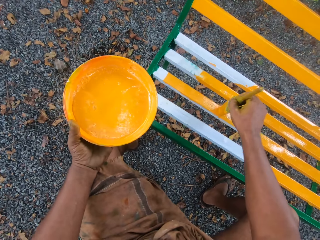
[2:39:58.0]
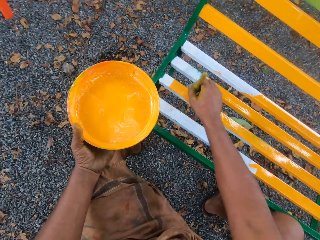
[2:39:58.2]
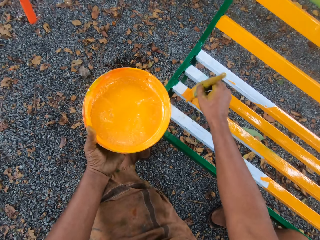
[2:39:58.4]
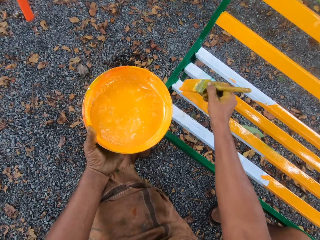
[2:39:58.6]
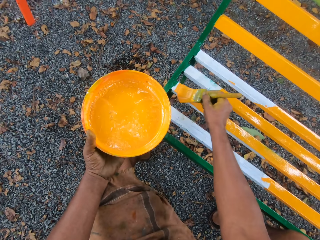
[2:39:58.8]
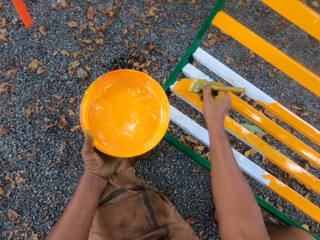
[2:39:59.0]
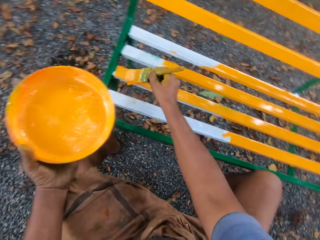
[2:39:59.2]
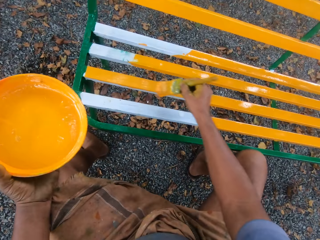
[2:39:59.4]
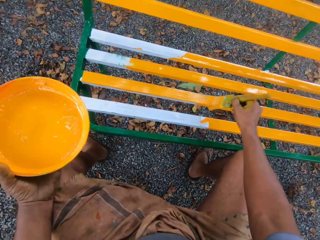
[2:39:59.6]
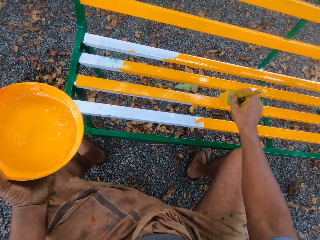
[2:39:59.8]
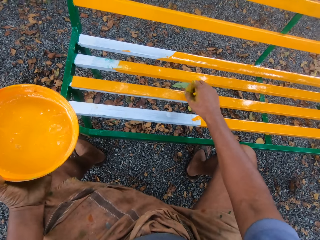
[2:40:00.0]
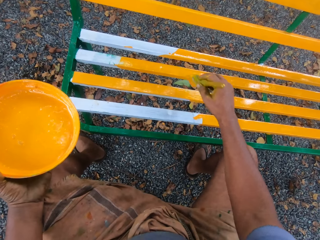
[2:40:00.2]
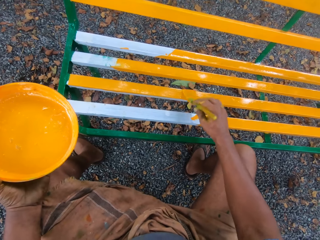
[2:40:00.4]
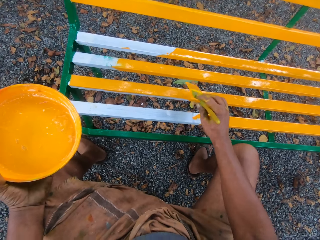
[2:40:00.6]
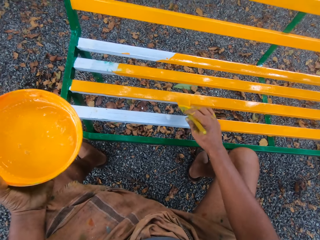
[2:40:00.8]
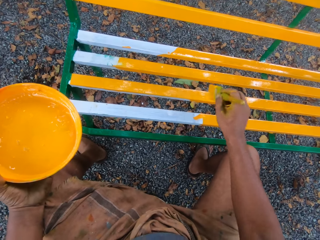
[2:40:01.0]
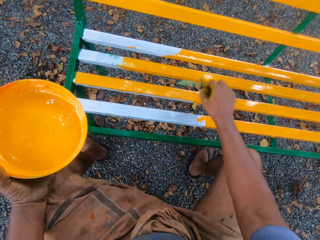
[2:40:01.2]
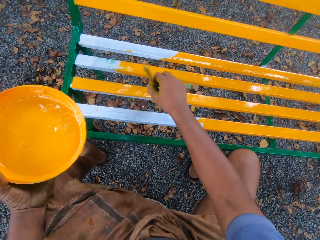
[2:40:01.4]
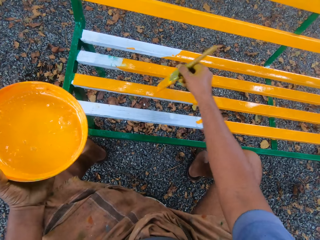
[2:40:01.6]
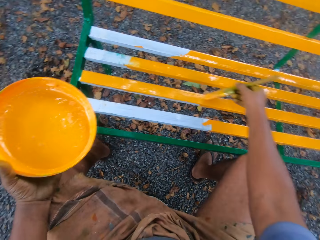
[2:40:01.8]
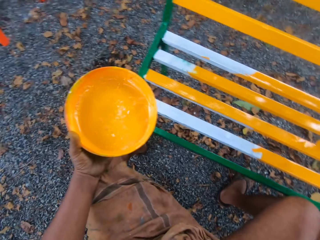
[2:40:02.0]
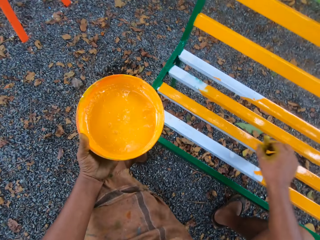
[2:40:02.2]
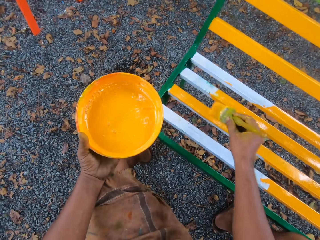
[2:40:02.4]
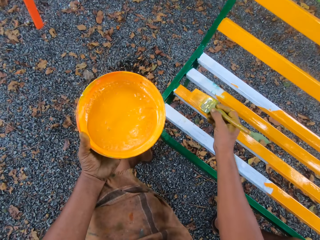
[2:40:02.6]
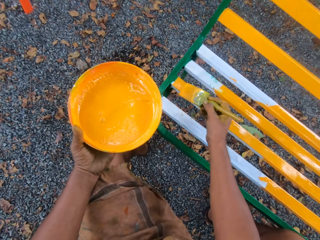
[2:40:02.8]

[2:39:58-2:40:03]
The camera wearer paints the chair.

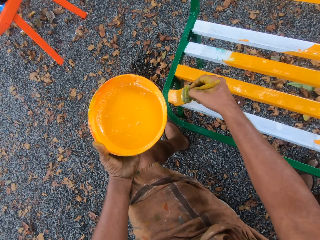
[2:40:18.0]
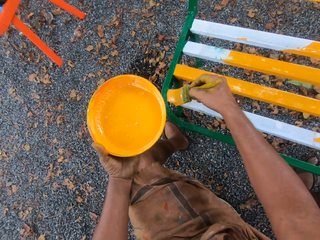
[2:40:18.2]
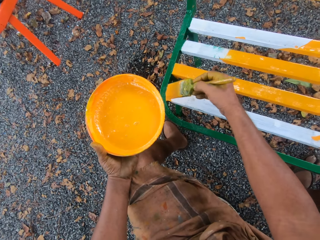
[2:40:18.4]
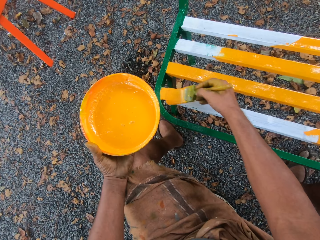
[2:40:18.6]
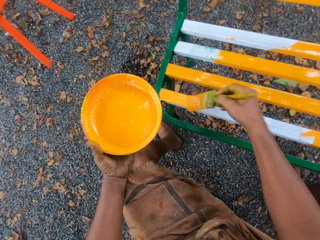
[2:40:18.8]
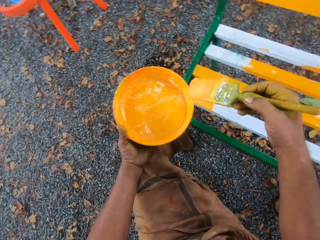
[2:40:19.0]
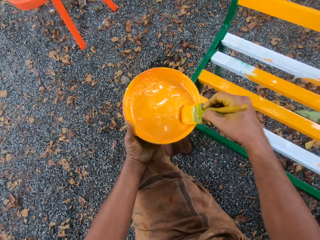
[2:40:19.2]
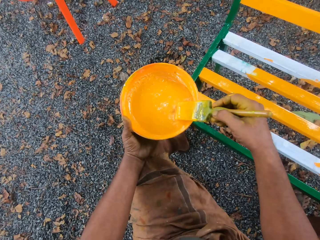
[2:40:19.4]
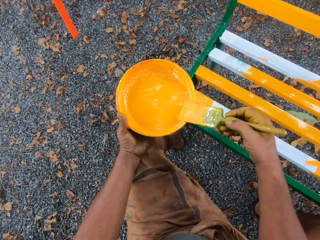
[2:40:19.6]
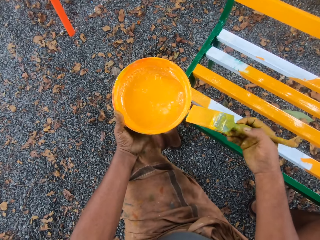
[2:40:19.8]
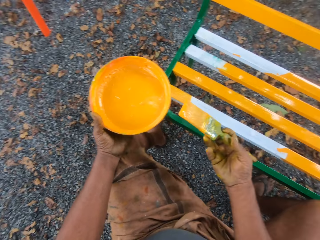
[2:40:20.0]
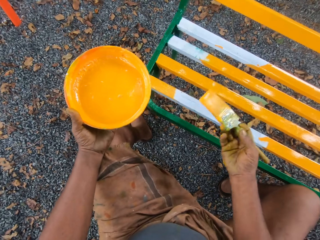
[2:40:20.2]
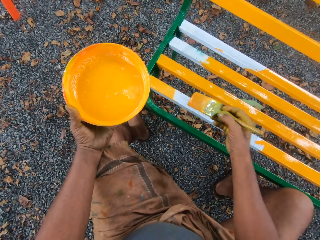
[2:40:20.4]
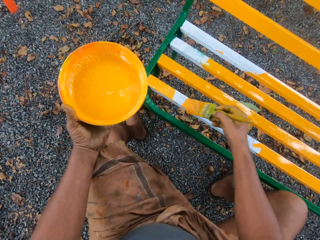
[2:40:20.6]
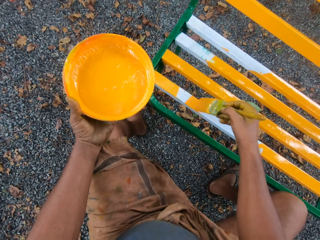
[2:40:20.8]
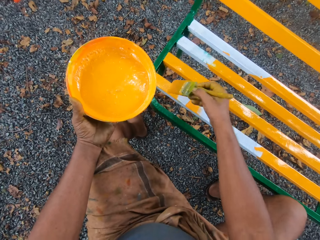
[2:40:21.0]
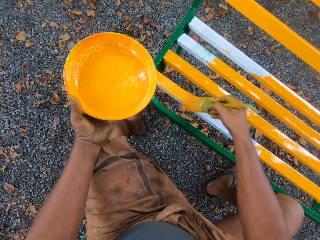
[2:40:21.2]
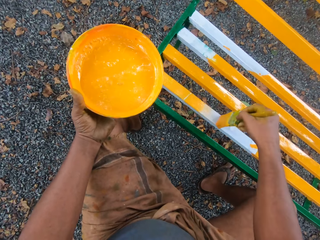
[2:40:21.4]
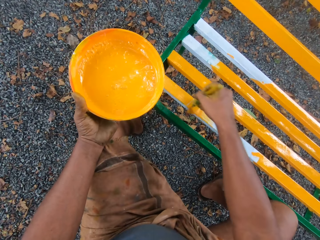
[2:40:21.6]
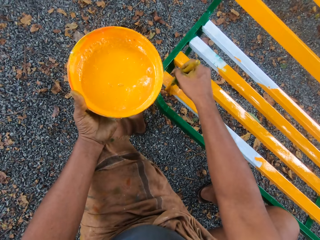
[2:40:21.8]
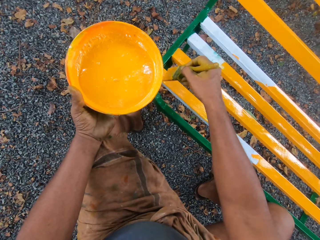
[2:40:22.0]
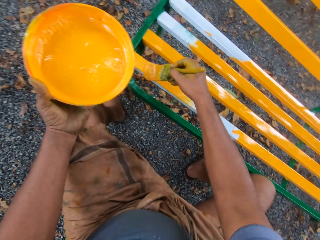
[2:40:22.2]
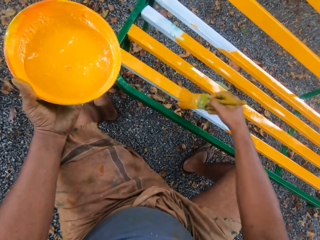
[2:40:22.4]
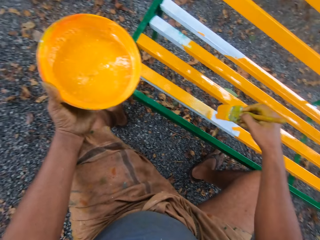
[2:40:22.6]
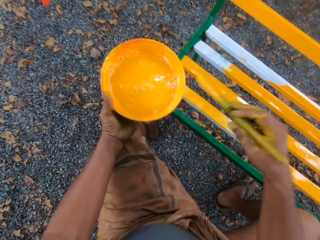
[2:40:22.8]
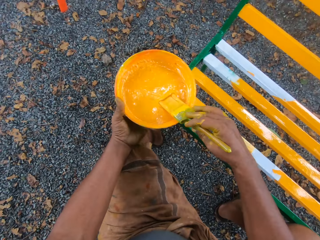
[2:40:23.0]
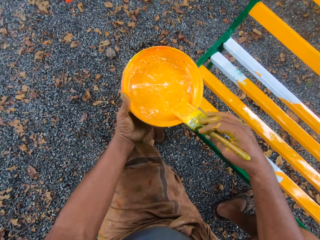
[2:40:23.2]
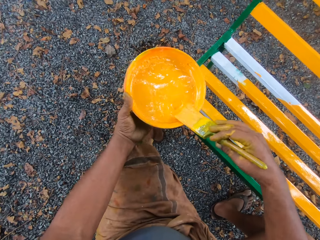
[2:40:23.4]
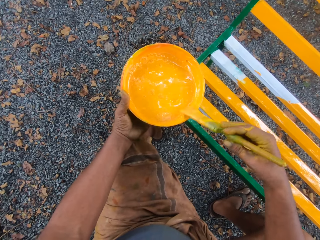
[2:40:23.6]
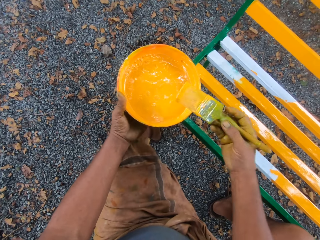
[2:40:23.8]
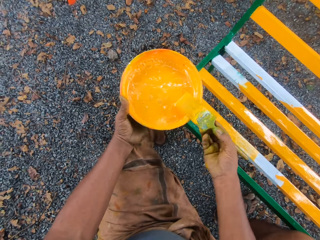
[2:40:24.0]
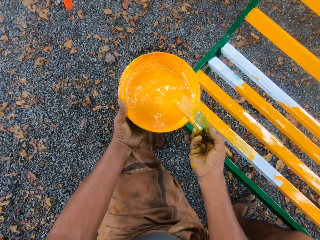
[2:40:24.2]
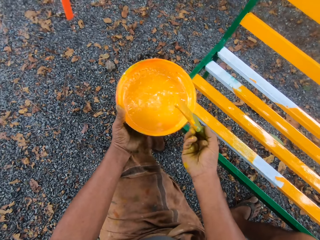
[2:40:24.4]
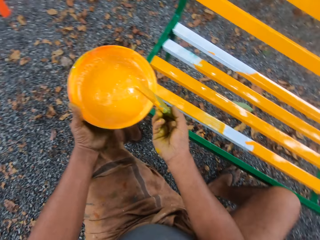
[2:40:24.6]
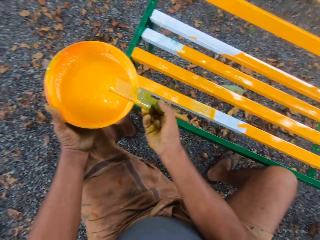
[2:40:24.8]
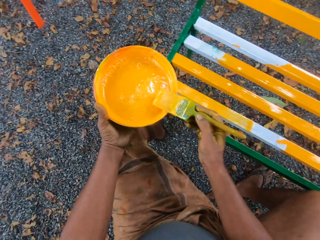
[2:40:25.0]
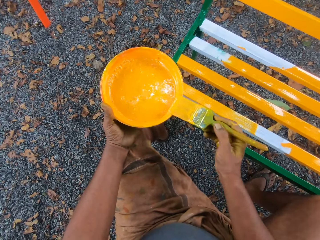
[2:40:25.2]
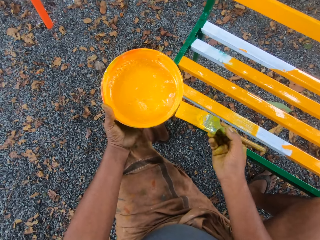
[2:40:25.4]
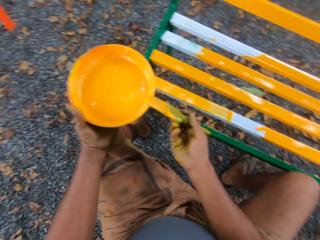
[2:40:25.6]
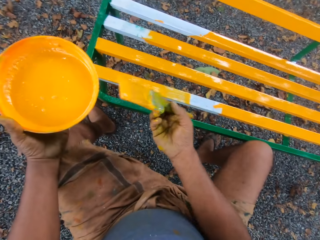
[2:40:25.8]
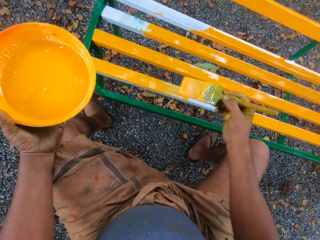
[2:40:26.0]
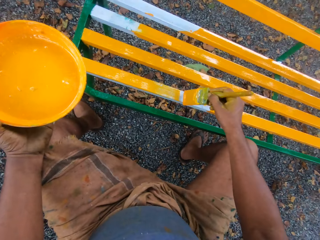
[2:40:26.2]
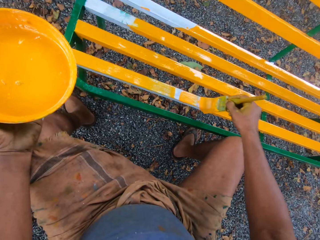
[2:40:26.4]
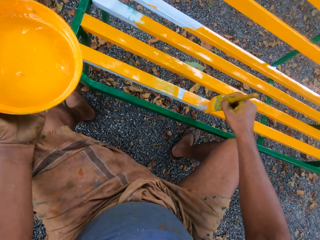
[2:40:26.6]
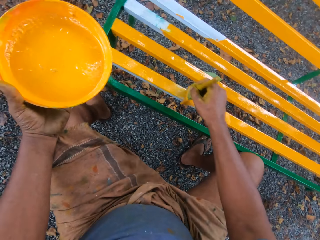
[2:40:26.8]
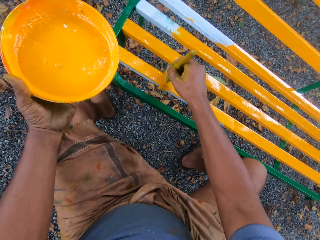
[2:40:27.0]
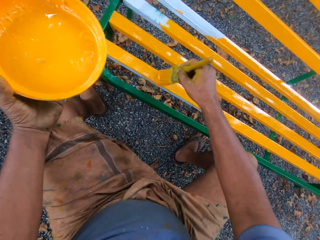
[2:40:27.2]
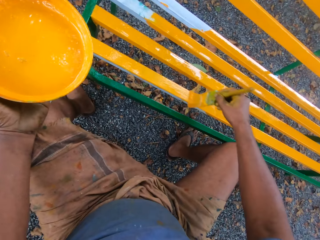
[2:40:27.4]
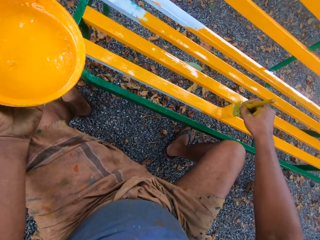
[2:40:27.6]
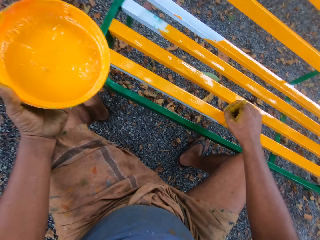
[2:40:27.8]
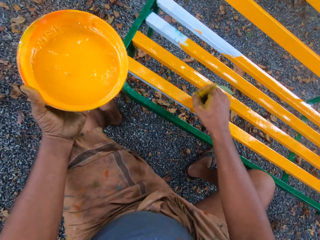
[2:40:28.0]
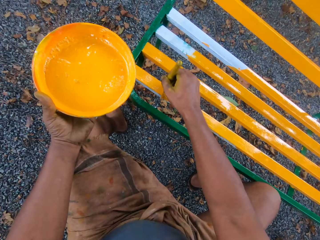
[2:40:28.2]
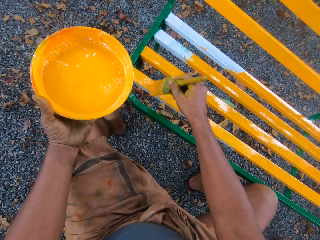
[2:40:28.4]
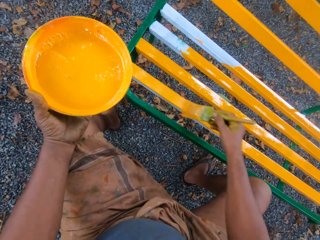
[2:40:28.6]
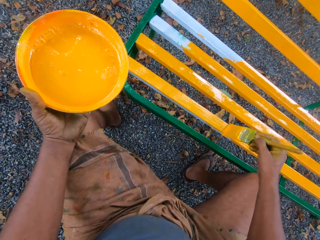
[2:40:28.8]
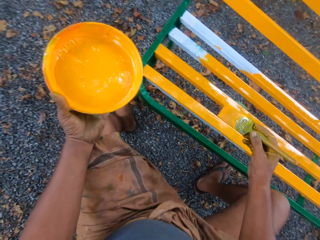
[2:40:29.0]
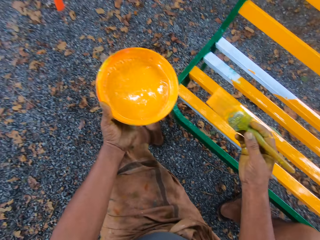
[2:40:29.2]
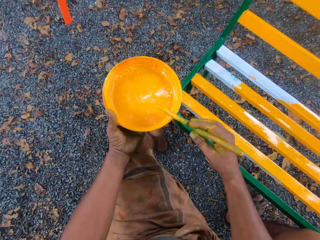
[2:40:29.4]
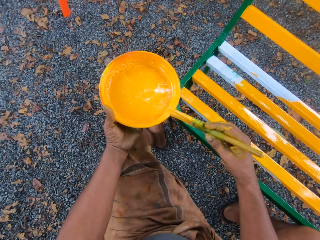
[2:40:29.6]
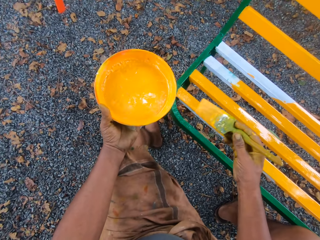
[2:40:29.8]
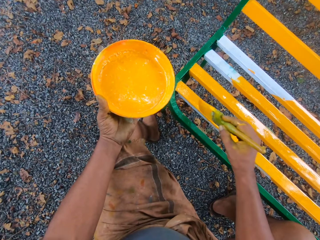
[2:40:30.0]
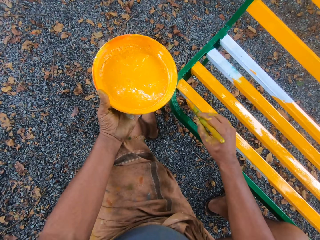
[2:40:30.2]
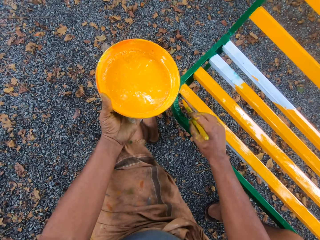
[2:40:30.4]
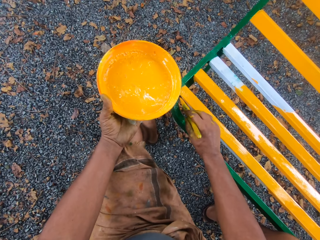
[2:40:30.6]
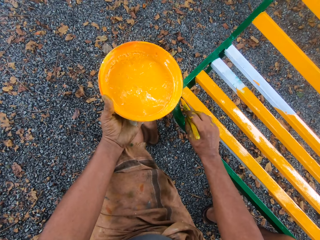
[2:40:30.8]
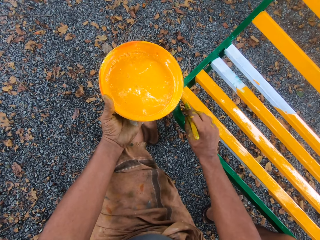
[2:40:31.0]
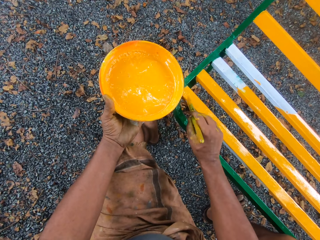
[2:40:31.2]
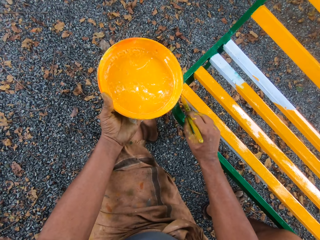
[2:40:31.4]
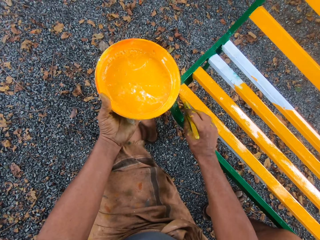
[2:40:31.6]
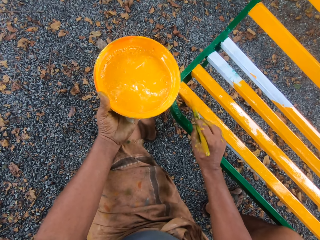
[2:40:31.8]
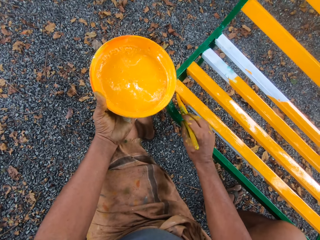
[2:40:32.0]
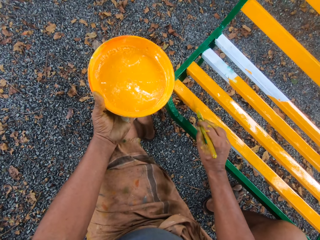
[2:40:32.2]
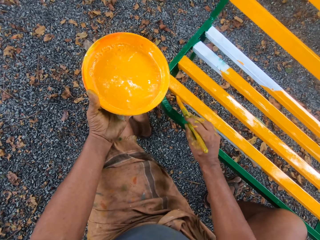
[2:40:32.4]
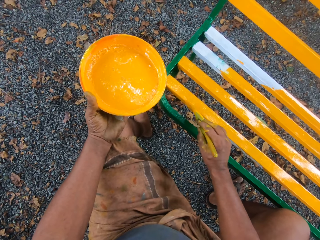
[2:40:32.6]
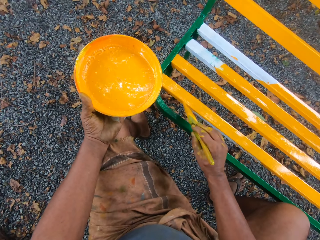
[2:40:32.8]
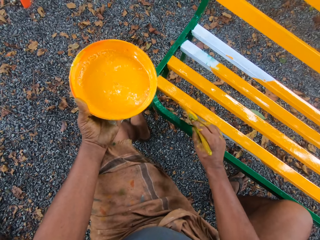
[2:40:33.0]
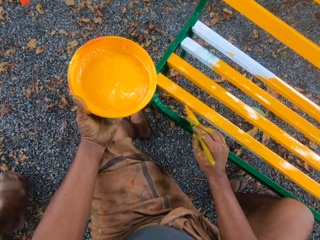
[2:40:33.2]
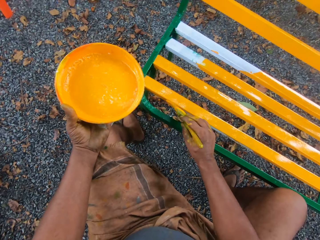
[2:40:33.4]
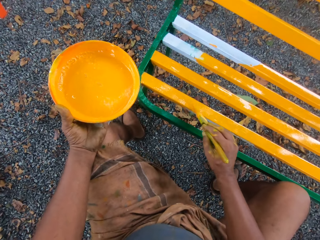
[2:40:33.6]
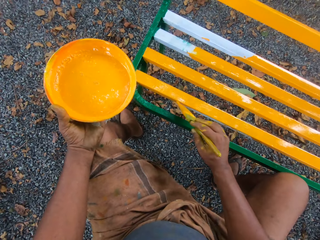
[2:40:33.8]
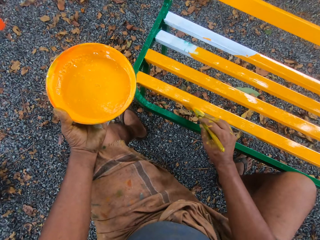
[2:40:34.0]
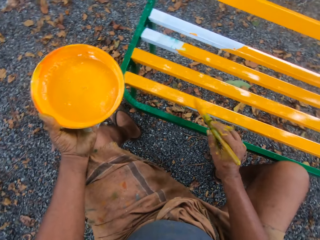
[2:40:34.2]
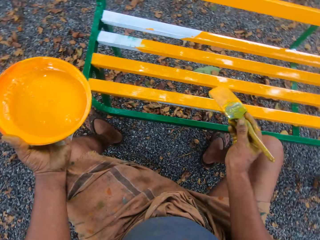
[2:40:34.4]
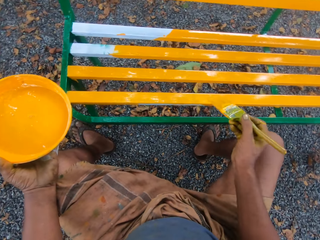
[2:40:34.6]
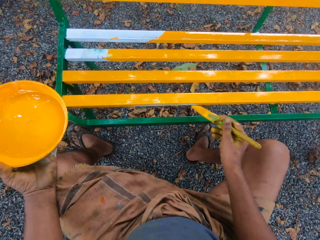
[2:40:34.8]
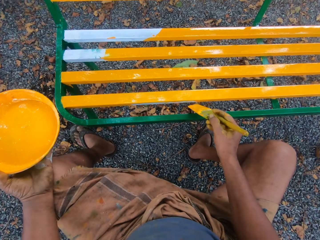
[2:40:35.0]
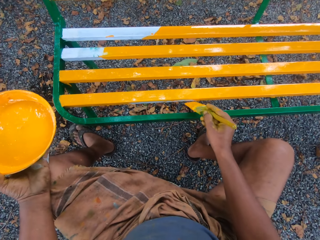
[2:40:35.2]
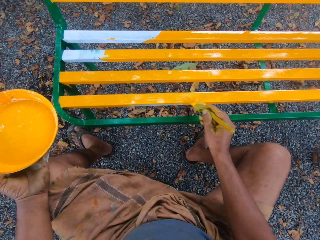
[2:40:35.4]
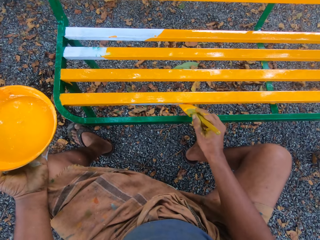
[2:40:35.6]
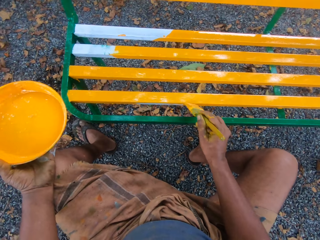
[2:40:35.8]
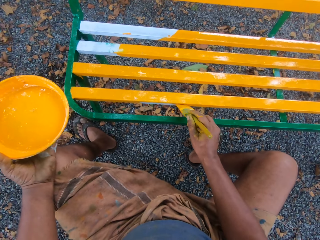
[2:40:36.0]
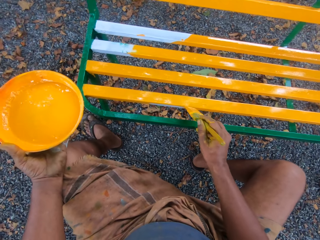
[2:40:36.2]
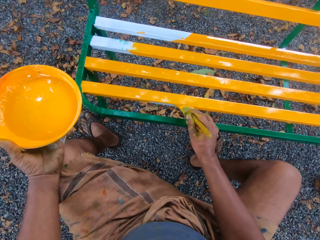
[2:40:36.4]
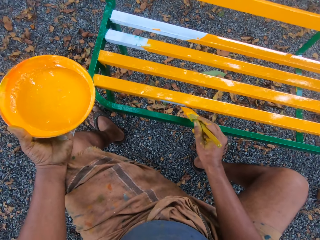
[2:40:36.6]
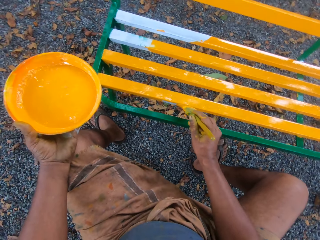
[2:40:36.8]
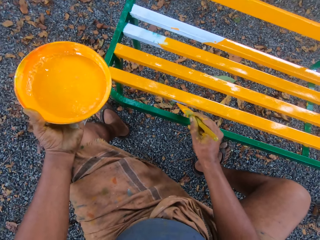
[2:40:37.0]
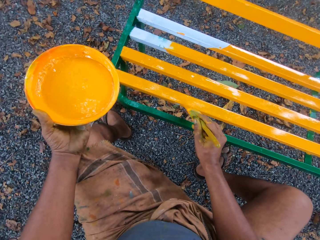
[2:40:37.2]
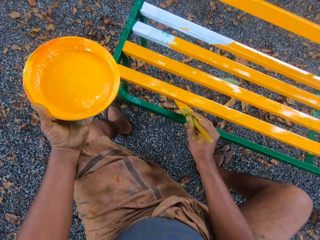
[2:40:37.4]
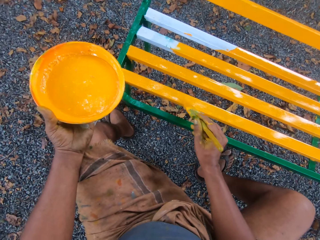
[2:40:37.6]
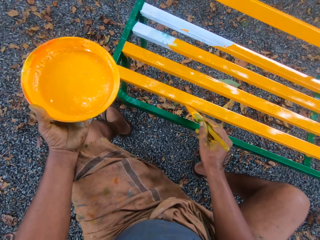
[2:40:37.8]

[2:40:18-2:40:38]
The camera wearer dips the brush into the paint container or dish of paint. They paint the bench or chair with the brush. They remove the paint on the dish of paint. They dip the brush into the paint container. They paint the bench with the brush. They remove the paint on the dish of paint. They paint the chair. A person walks to the chair.
